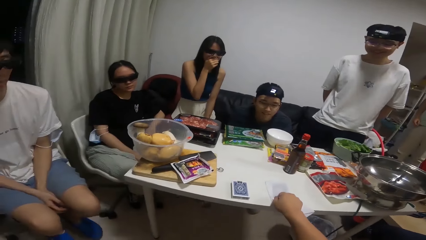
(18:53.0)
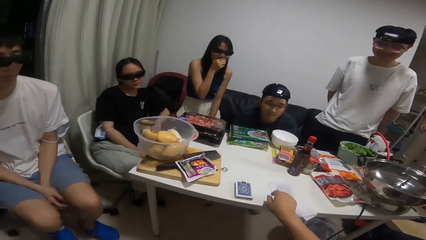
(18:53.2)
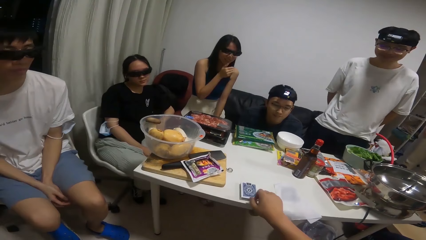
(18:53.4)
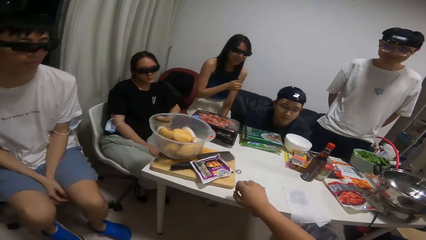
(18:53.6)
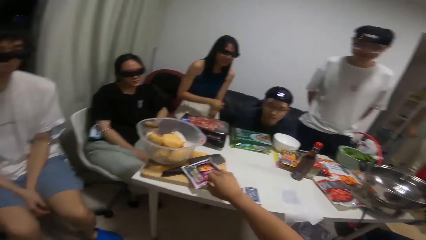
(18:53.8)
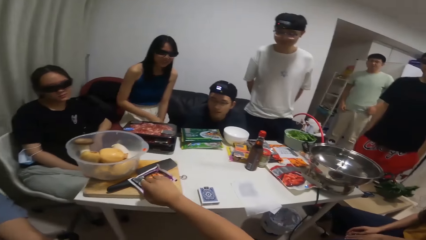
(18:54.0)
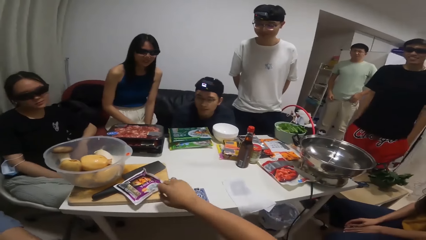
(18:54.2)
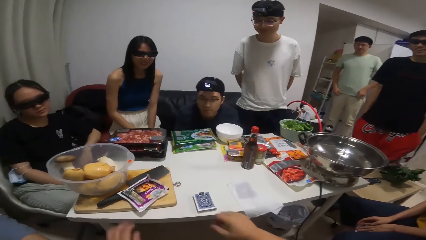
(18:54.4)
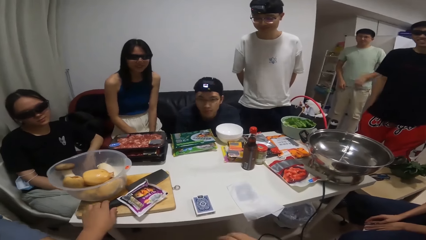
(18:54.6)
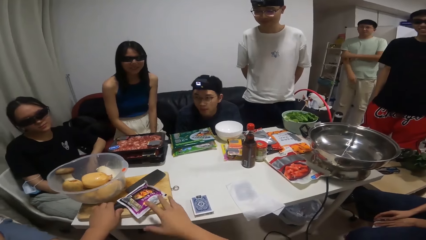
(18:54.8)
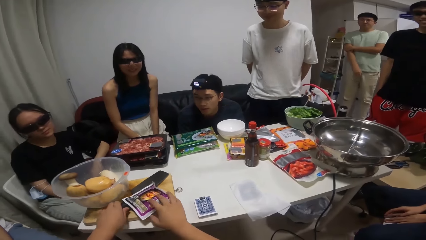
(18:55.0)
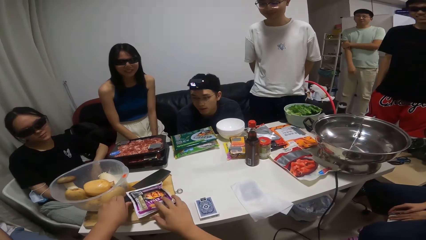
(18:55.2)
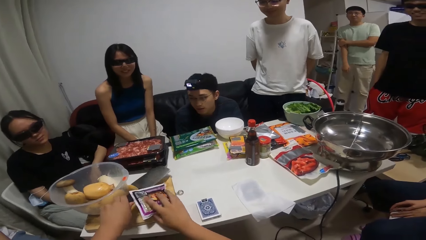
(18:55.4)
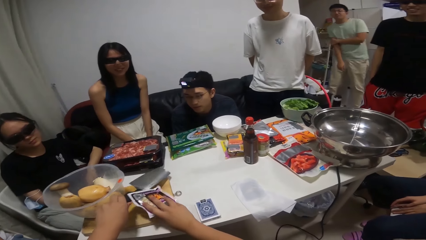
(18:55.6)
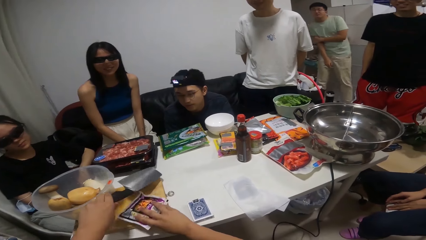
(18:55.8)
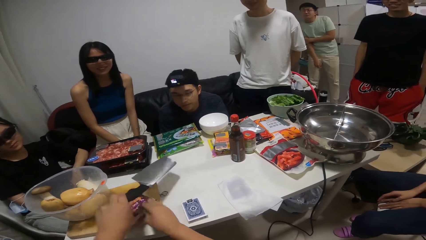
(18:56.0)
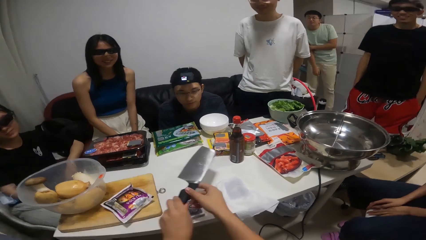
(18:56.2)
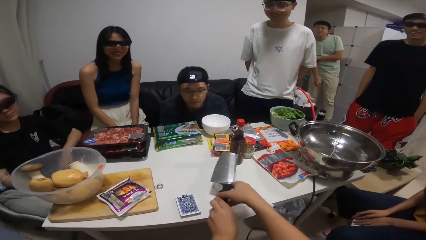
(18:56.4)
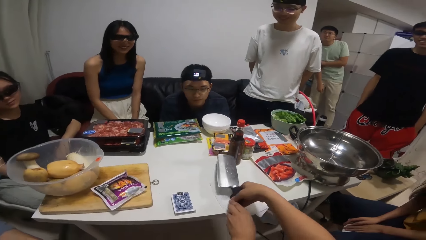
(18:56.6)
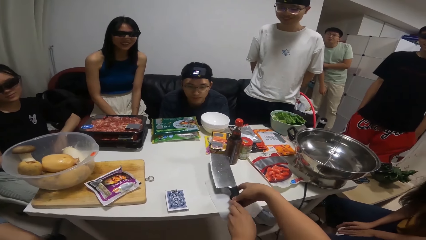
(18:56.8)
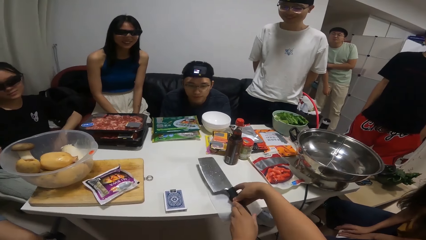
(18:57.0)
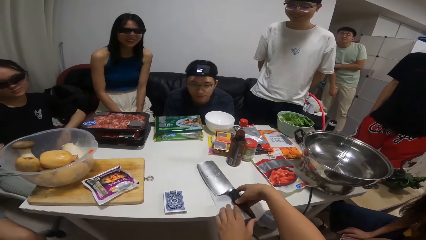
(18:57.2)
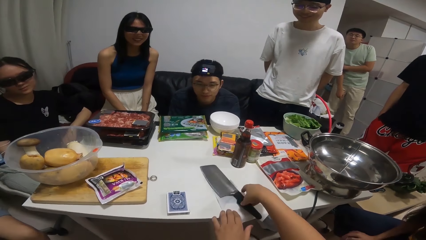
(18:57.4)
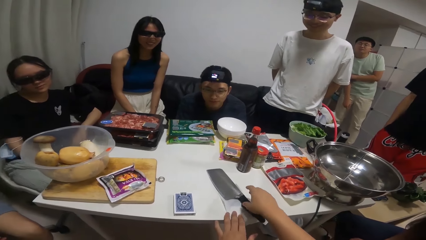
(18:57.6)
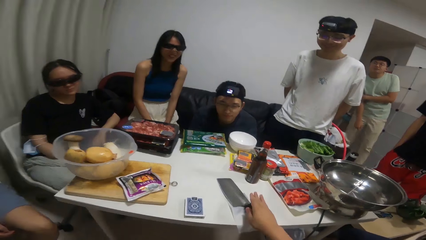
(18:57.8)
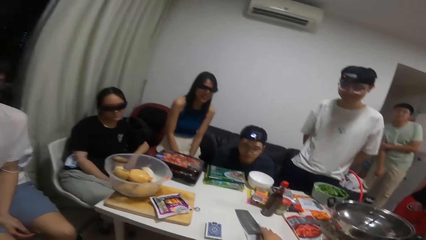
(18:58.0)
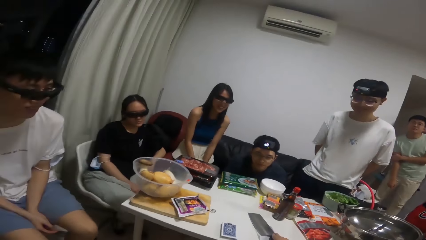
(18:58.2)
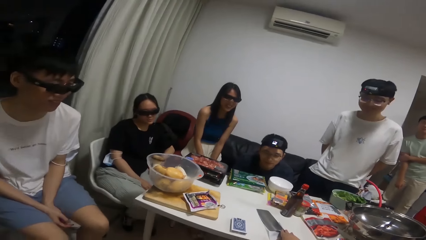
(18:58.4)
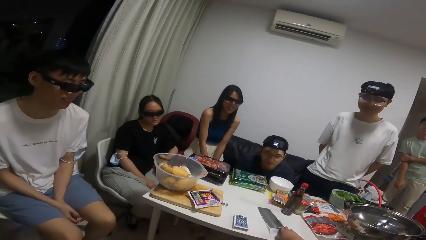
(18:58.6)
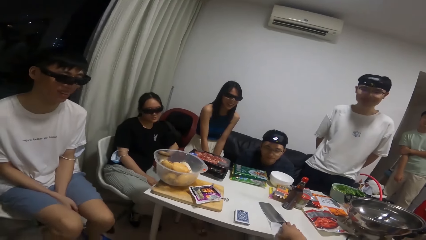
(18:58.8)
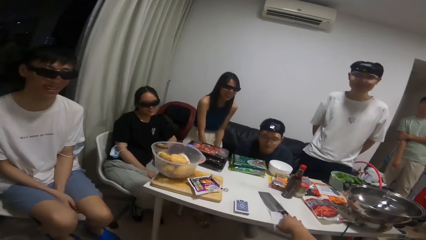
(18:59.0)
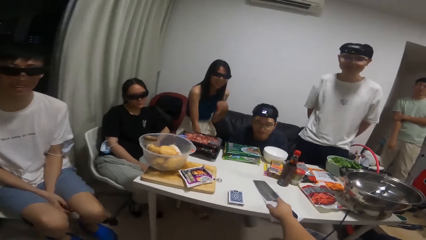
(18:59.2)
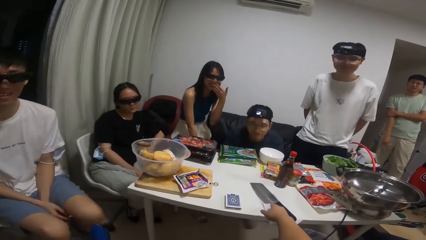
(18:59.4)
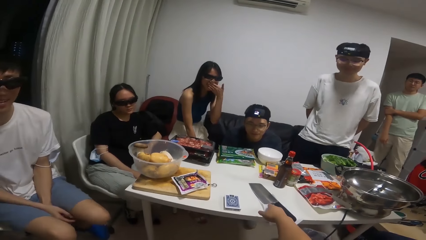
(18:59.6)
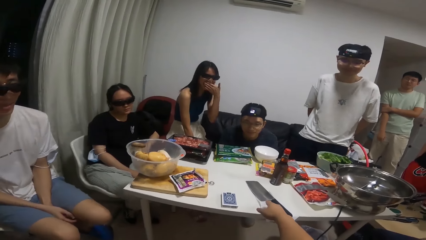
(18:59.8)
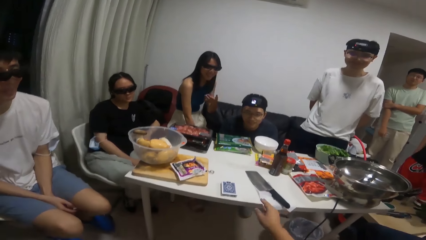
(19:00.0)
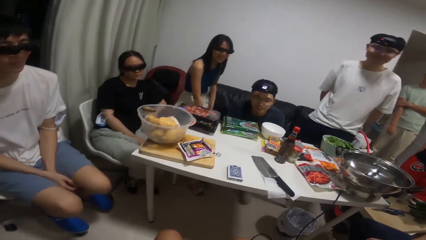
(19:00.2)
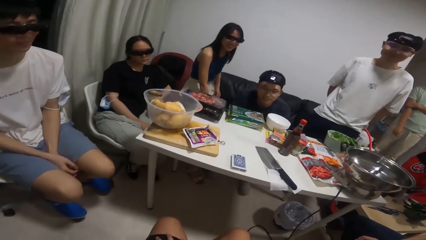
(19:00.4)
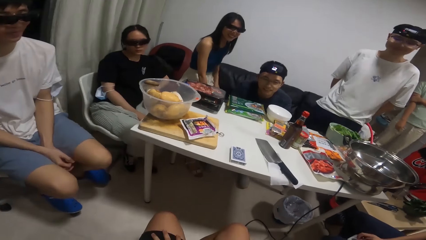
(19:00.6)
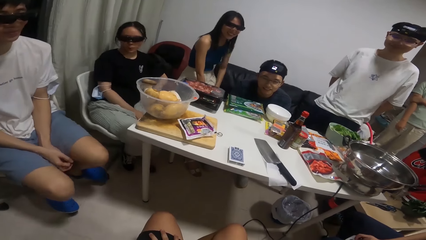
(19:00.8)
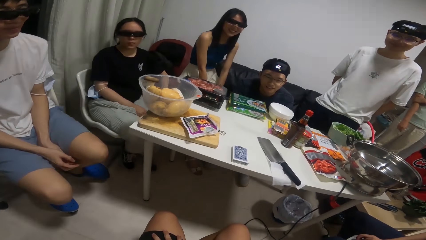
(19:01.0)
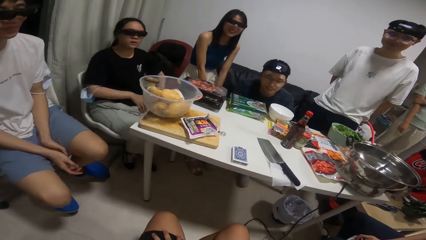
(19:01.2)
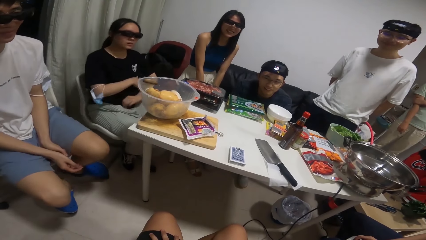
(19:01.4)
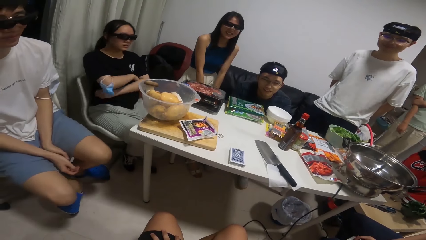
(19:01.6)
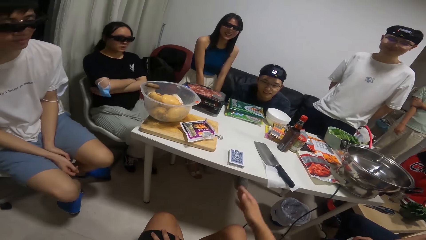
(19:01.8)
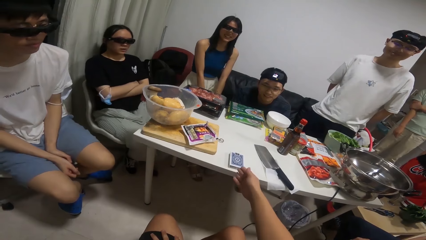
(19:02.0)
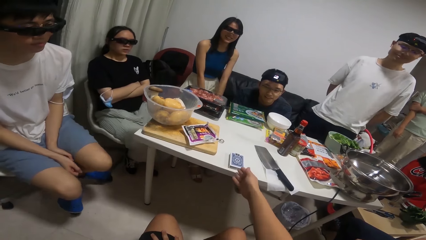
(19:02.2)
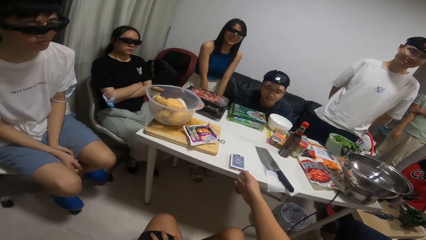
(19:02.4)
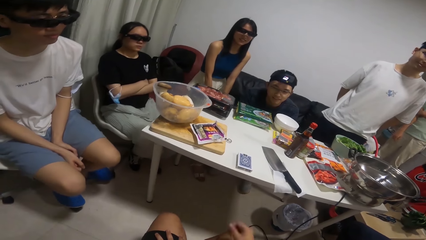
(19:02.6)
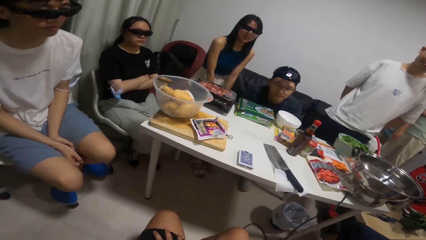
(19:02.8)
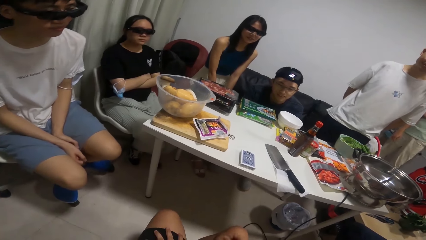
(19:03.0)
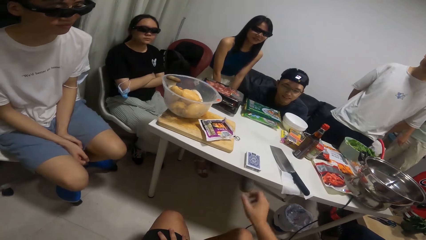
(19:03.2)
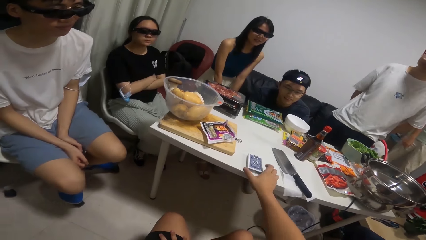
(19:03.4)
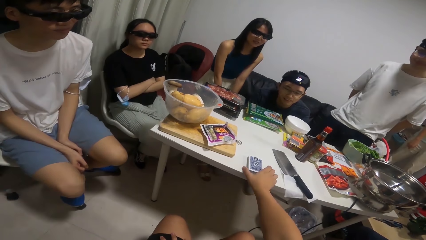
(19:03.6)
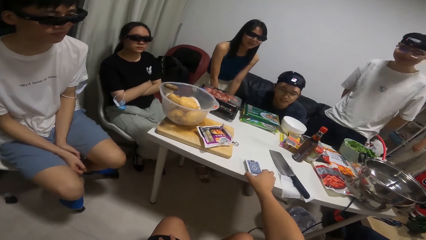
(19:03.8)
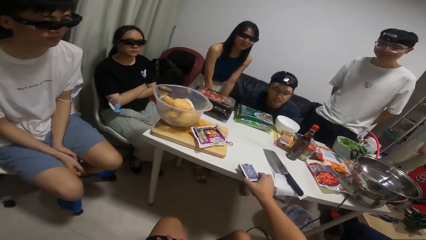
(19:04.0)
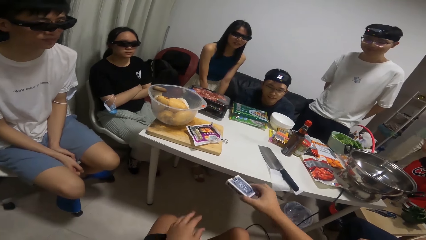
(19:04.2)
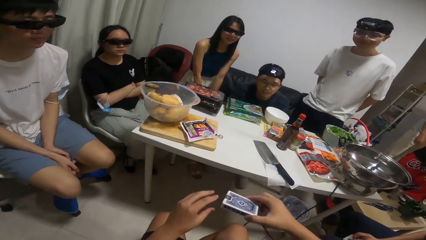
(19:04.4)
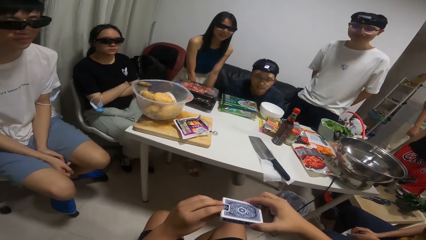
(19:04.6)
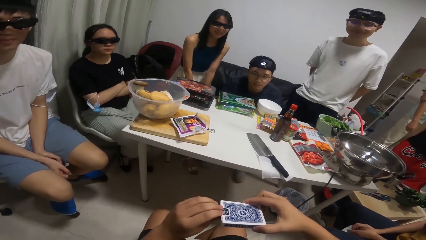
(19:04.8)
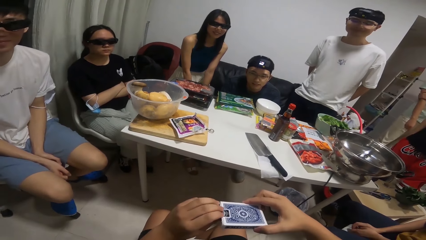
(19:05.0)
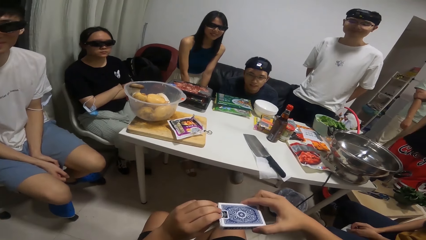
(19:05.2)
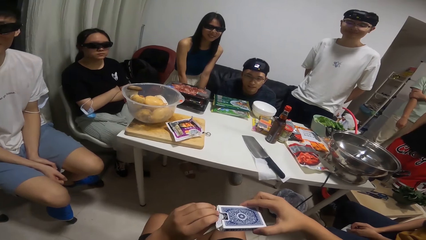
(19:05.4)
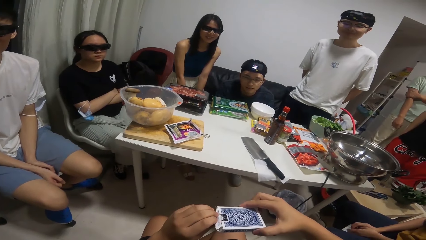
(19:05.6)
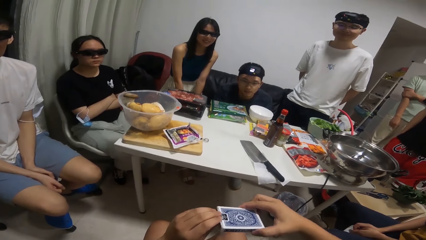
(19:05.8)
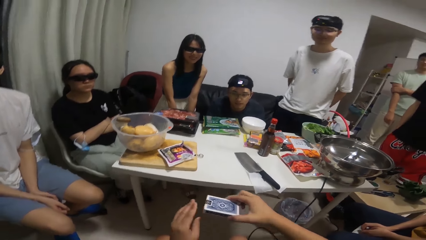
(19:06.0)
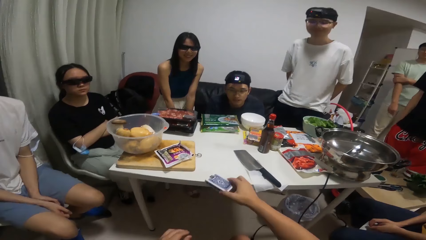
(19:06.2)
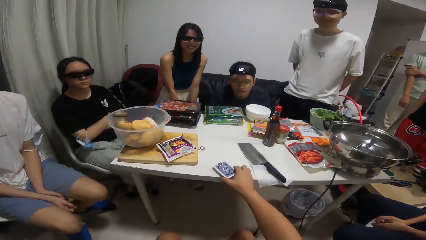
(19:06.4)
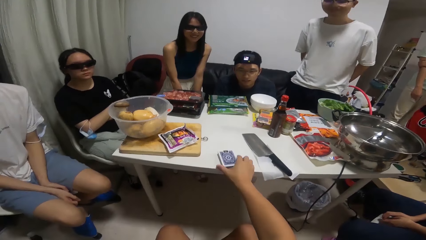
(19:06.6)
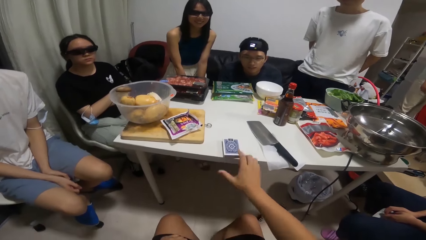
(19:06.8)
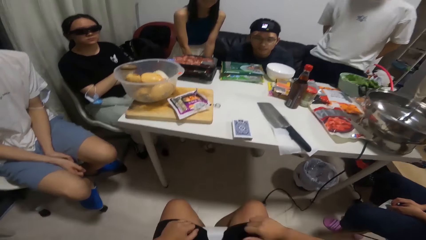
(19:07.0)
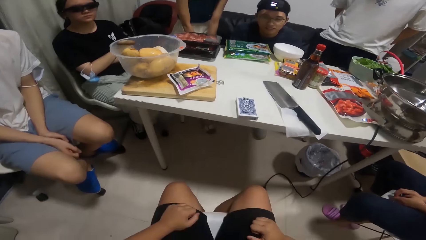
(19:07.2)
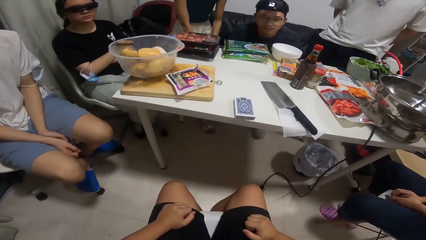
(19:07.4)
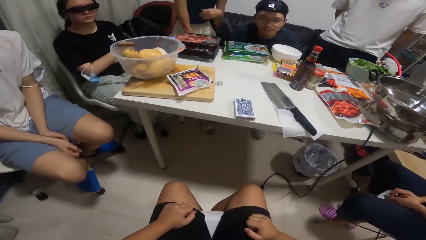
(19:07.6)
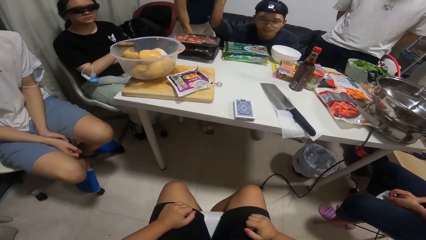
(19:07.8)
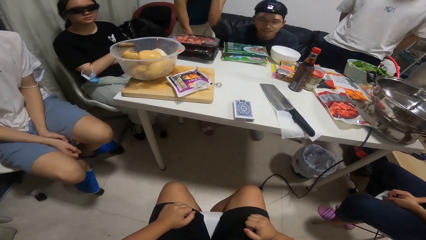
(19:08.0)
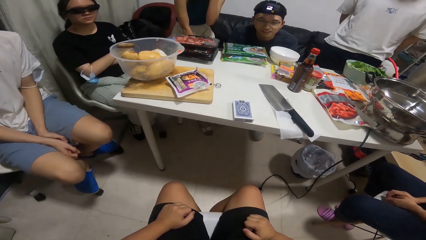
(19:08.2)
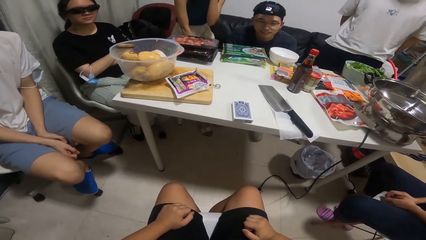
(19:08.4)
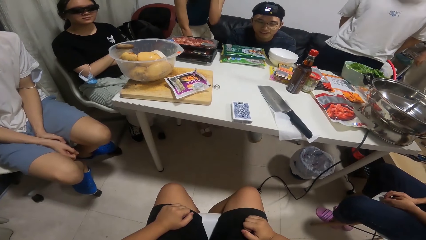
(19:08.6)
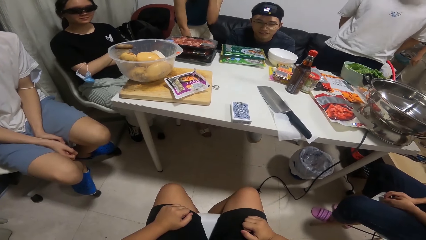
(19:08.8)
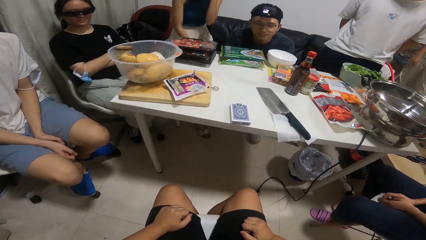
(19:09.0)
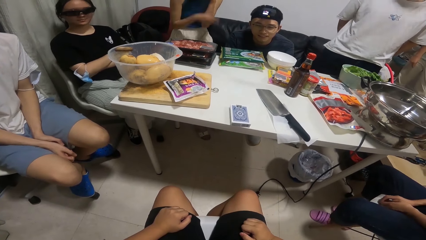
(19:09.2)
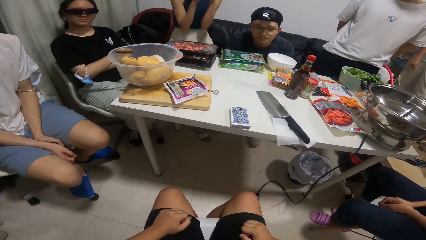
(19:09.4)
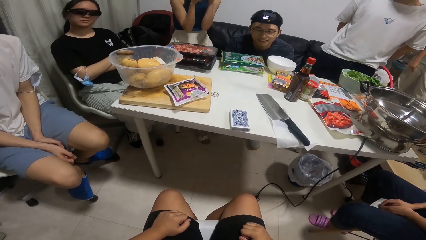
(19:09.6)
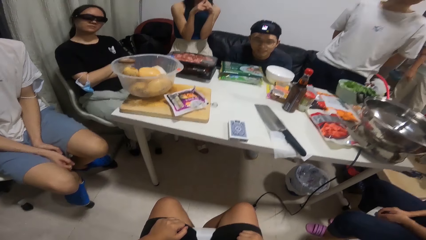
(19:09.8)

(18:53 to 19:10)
The camera wearer takes a knife on the table with his left hand. He shifts a packet of seasoning on the table with his right hand. He drops the knife on the table with his right hand. He looks around. The woman folds her arms together. The camera wearer picks cards from the table with his right hand. He touches the card with both hands. He holds the cards. He drops the cards on the table with his right hand. He looks at the cards.
